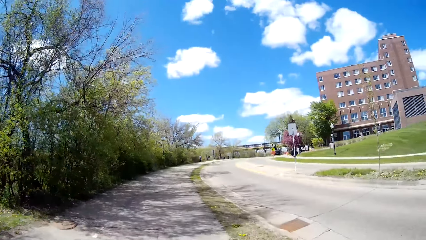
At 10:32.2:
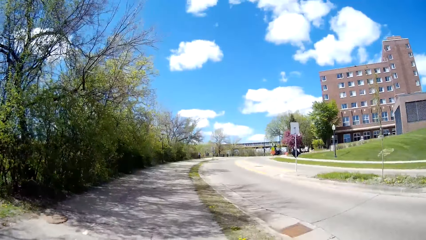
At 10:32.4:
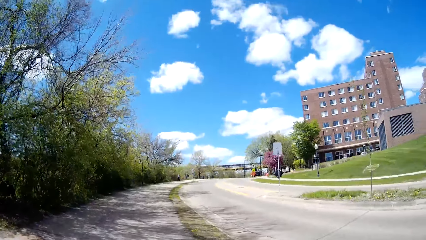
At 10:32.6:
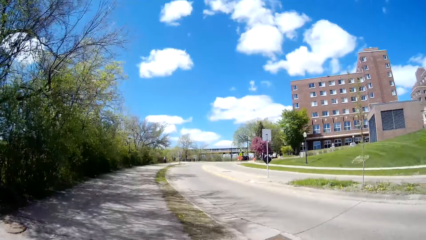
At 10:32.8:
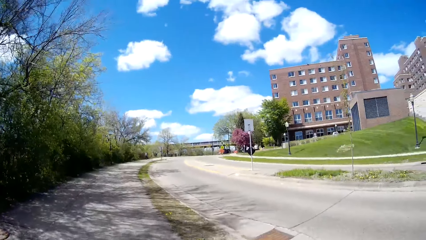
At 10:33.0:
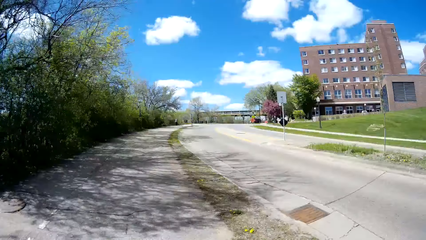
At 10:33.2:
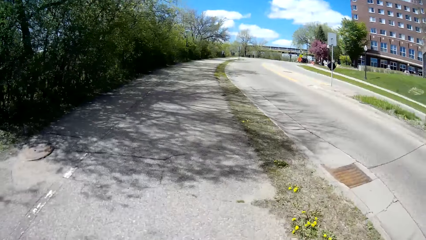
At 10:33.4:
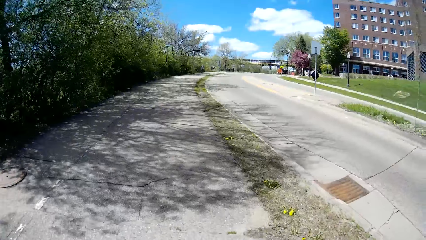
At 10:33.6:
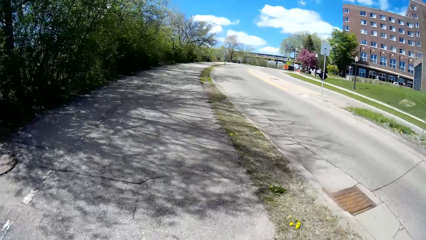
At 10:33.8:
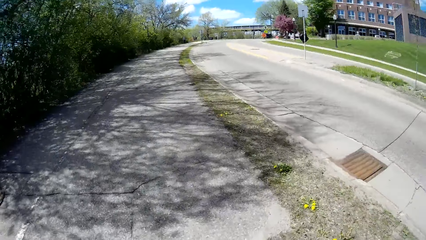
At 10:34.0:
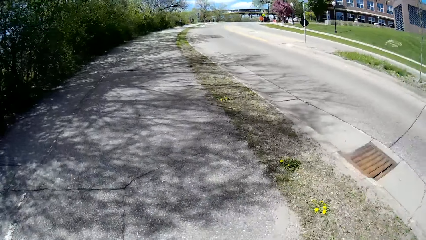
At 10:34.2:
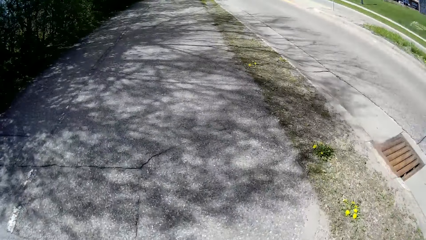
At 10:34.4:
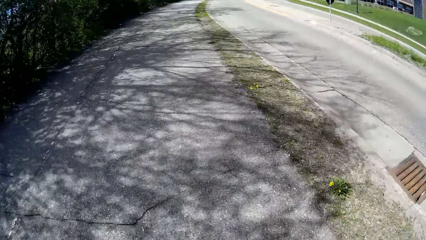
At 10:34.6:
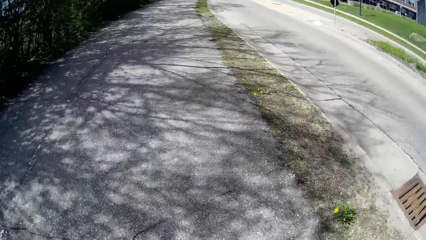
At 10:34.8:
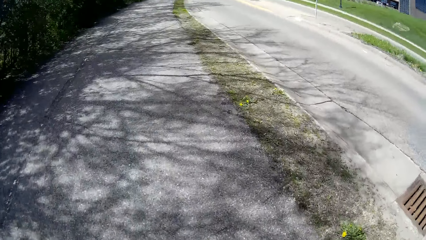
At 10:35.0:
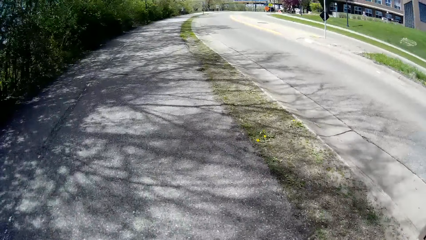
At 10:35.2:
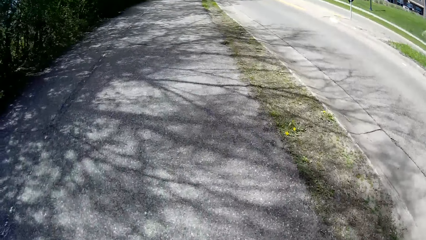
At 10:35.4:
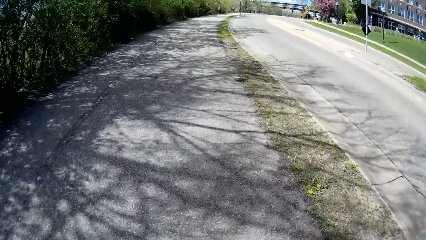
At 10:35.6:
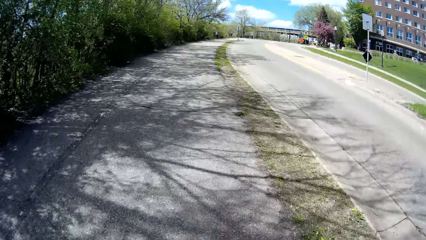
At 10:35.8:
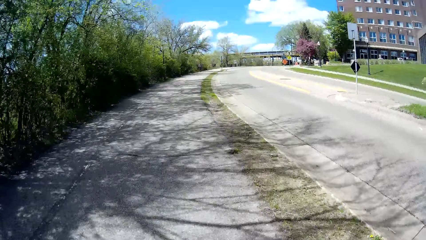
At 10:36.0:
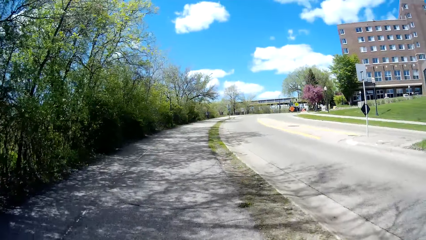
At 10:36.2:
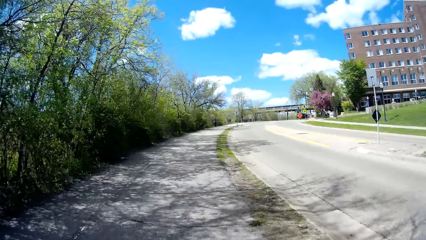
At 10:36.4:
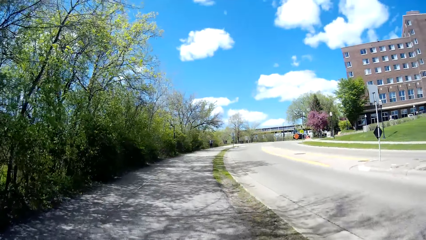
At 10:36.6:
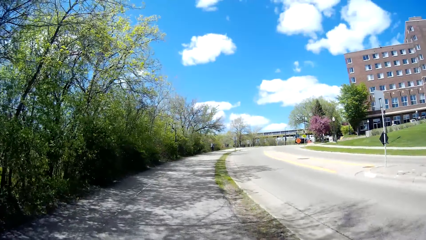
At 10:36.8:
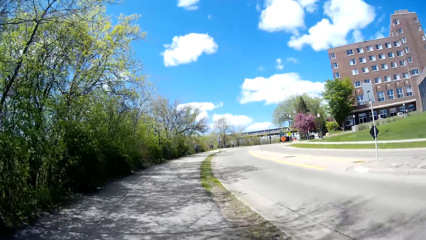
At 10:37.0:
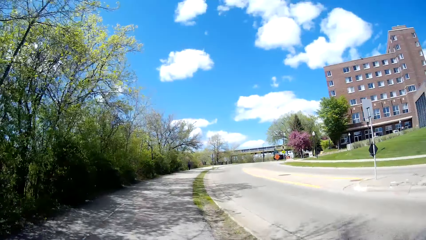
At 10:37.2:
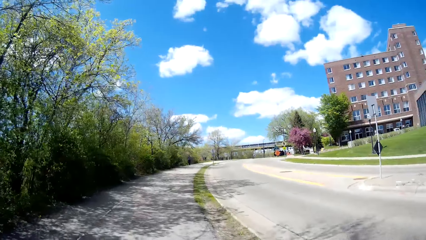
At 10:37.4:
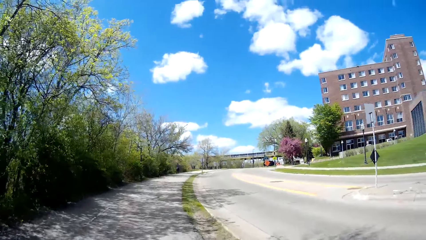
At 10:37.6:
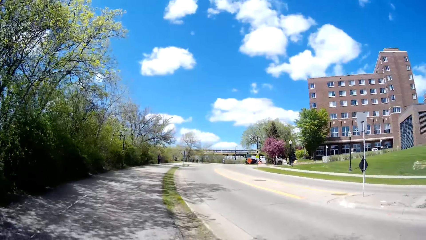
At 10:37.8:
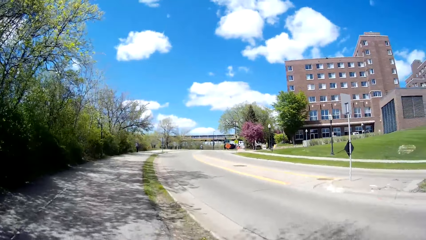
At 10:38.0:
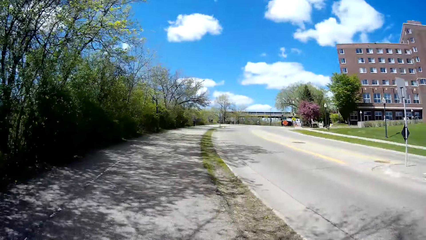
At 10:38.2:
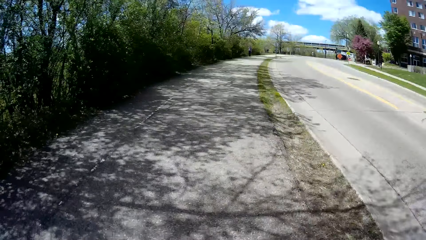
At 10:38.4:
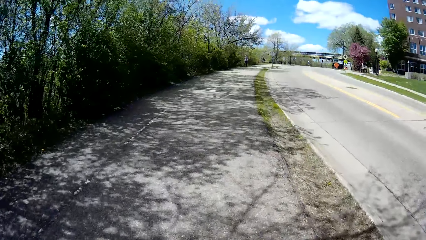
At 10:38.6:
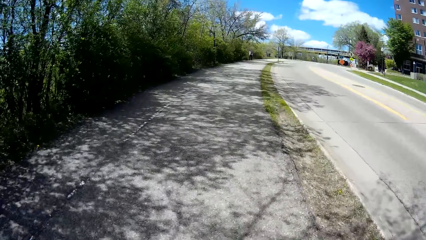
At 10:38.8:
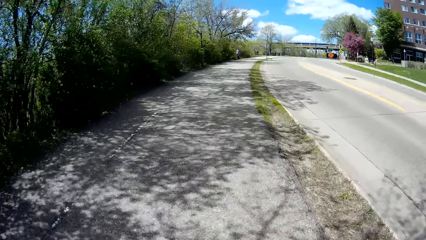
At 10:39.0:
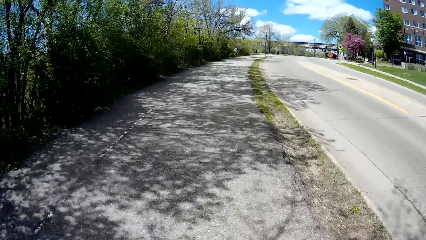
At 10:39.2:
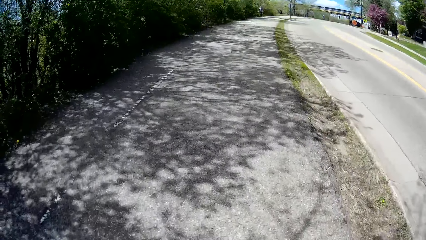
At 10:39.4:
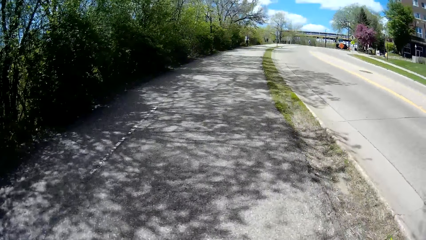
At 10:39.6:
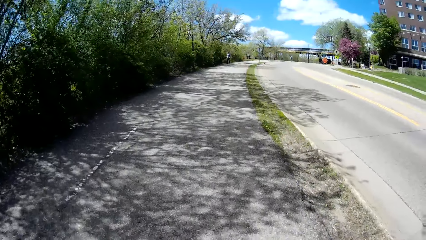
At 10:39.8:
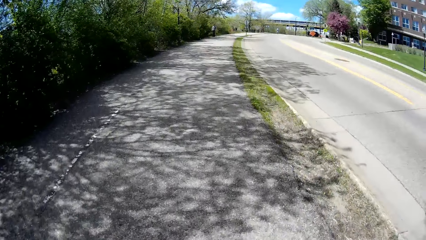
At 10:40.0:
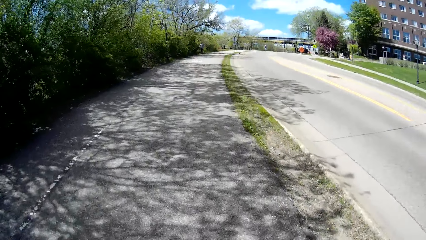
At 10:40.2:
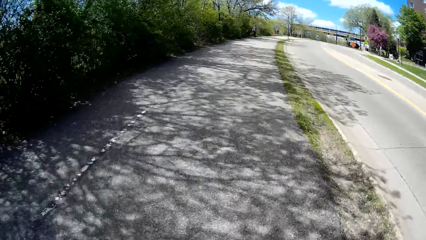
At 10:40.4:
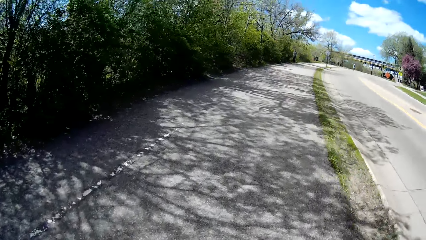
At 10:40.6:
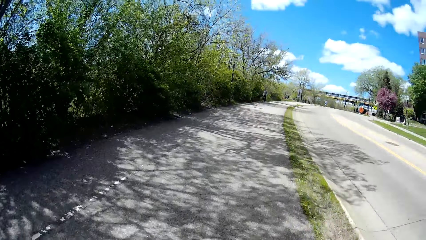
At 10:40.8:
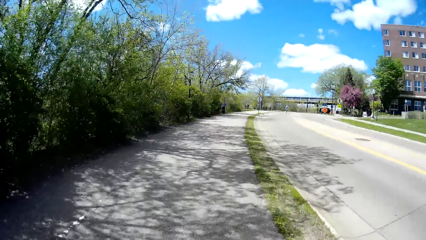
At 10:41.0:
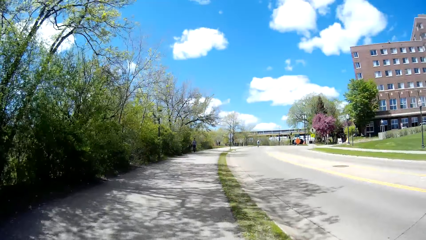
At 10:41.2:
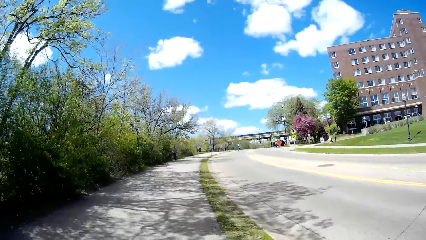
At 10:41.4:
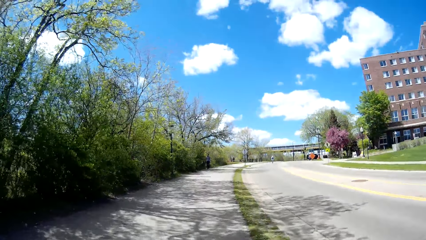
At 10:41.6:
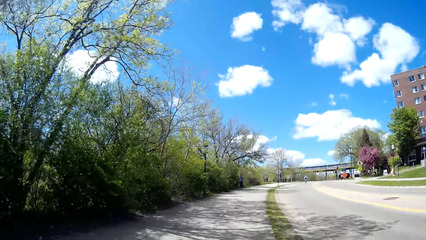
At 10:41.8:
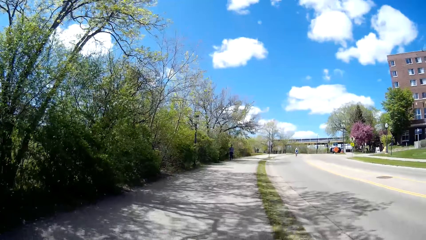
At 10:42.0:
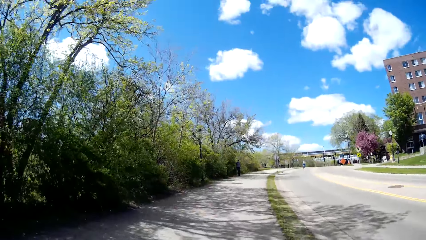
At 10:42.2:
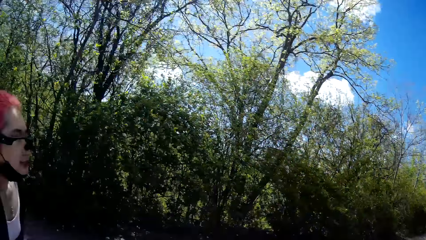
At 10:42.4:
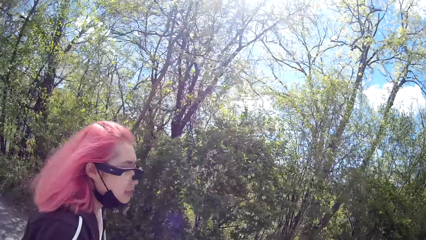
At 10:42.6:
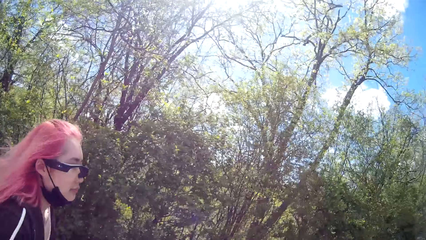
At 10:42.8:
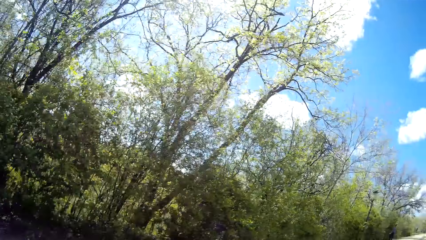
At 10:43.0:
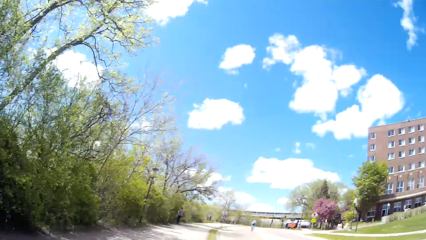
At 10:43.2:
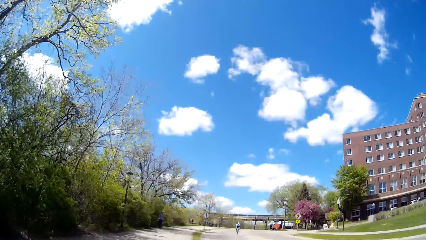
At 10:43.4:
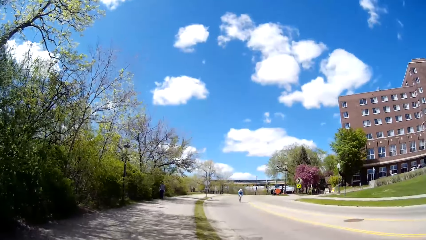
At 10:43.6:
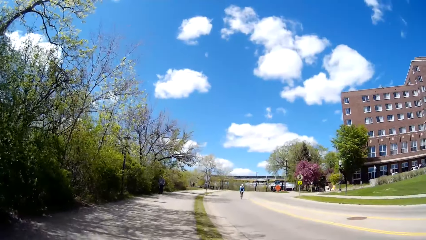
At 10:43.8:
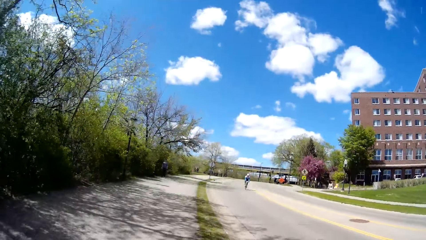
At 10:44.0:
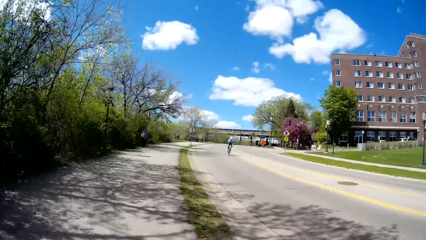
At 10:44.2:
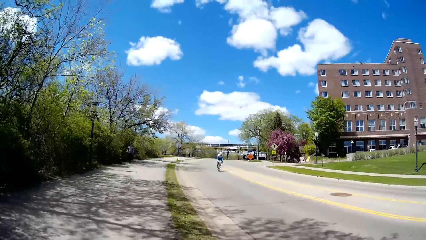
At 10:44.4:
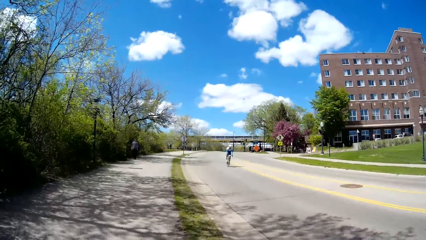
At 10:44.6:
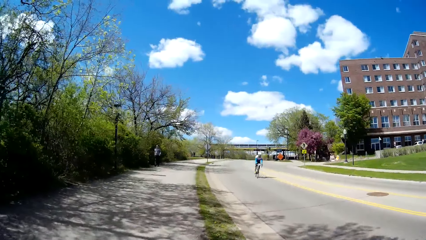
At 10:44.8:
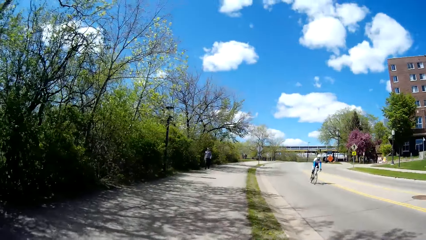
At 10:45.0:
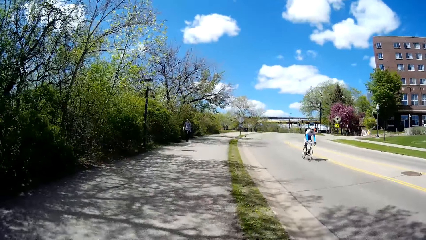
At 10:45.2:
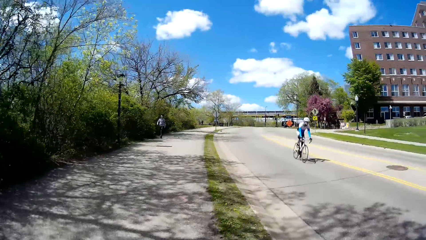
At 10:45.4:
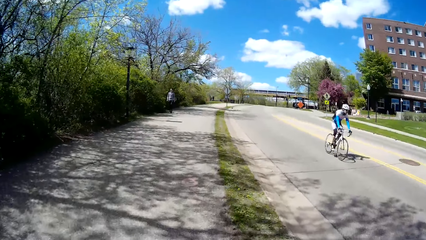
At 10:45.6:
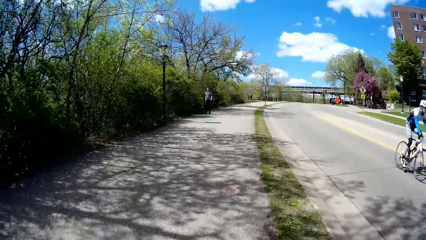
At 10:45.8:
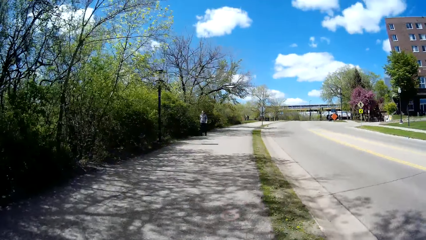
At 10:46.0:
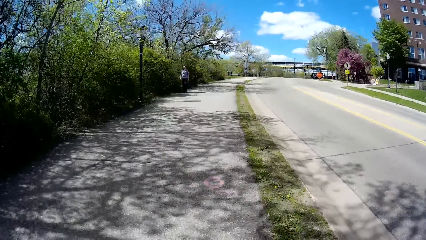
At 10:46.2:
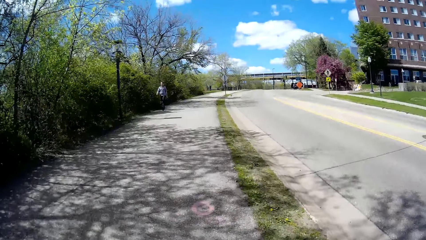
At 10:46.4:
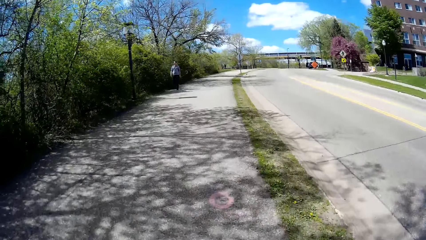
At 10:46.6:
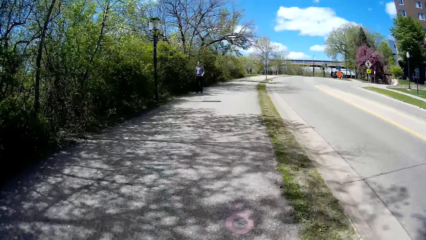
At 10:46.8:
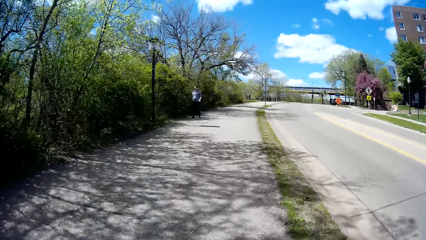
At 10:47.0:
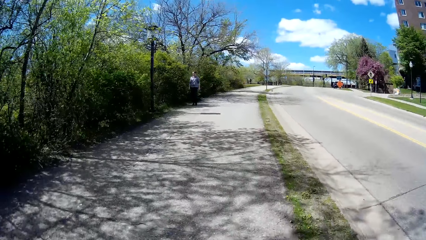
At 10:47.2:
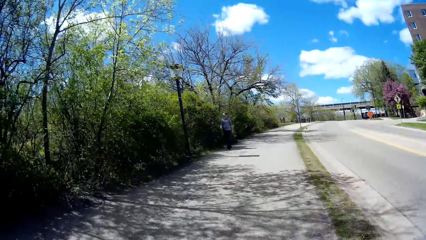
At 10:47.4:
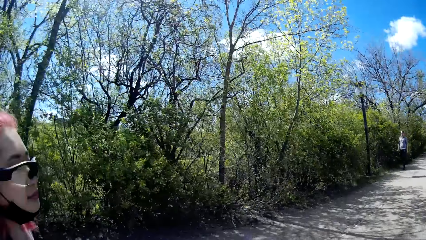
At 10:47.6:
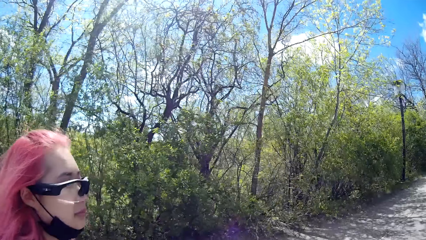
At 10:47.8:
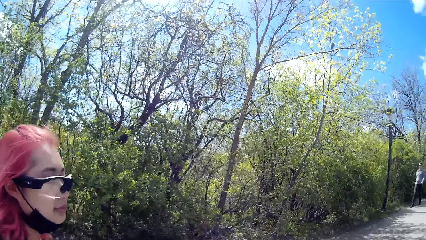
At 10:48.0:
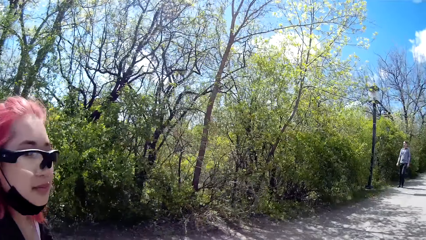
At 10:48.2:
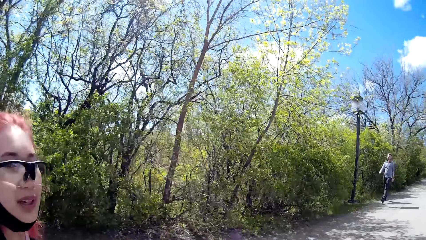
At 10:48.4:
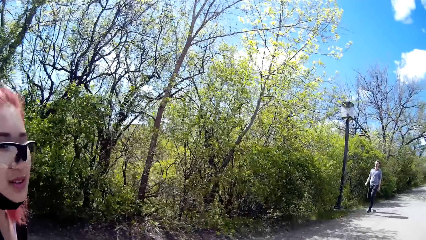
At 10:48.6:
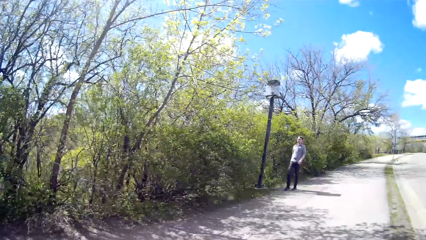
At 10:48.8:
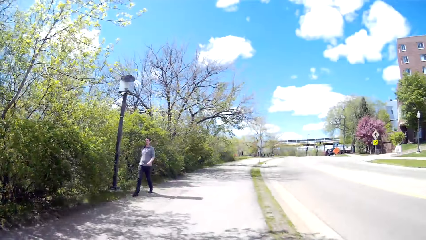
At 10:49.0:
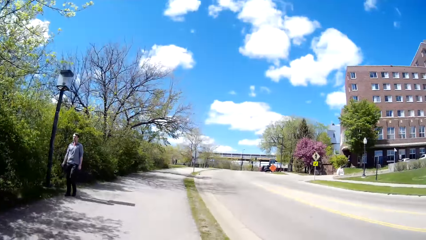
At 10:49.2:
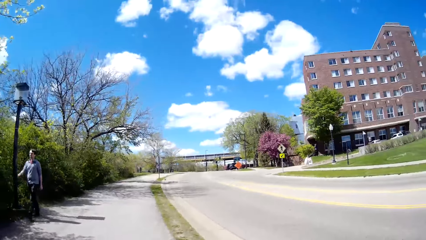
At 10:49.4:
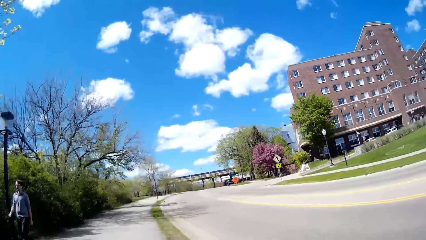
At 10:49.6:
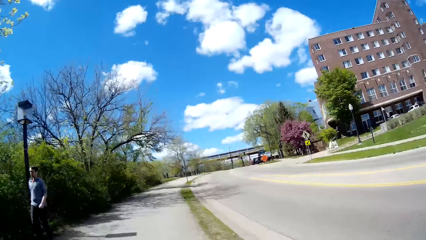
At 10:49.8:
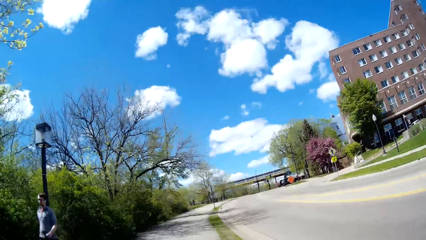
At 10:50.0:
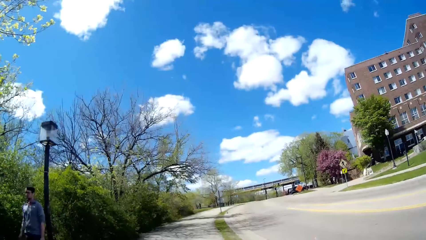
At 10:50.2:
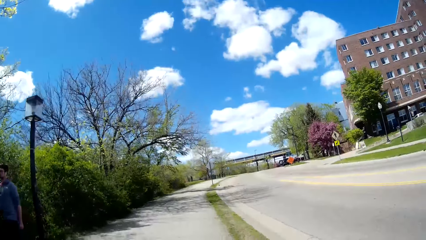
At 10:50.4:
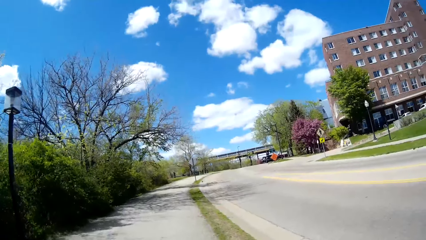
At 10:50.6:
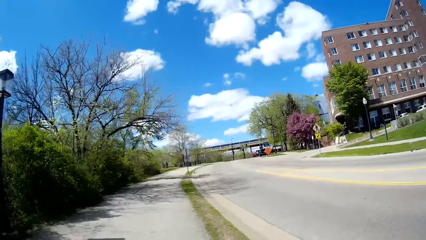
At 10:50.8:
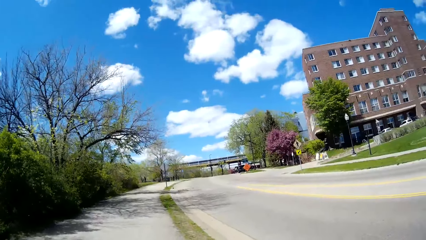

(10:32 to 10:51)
The woman interacts with the camera wearer along the sidewalk. The camera wearer talks to the woman. The woman walks on the road. The camera wearer walks around on the road. They interact with the woman along the sidewalk. A man drives past the camera wearer on a bicycle. The camera wearer talks to the woman. The woman walks on the road. The woman interacts with the camera wearer along the sidewalk. The camera wearer walks around on the road. They pass by another man on the sidewalk.
